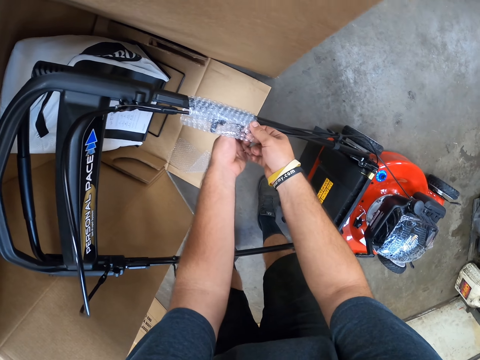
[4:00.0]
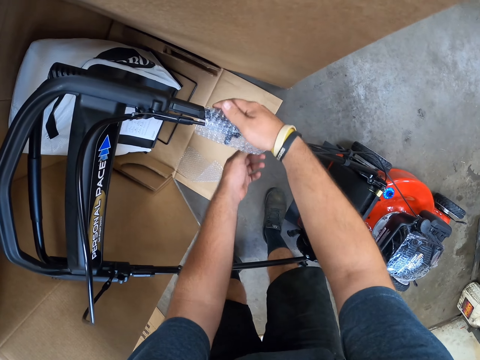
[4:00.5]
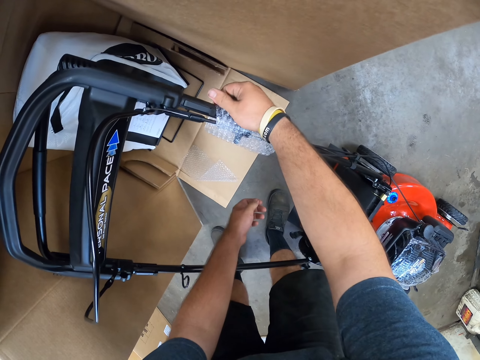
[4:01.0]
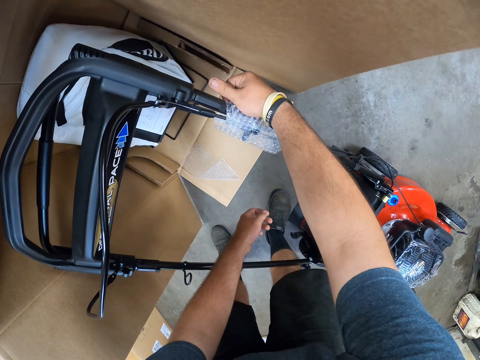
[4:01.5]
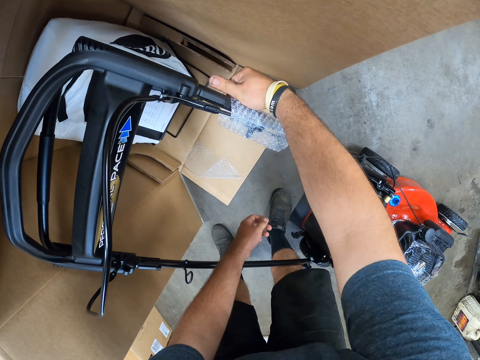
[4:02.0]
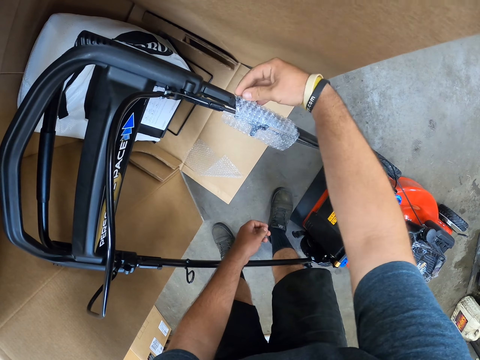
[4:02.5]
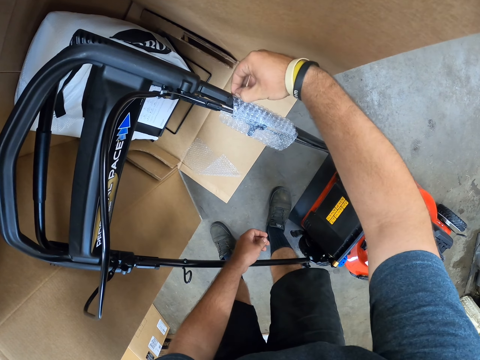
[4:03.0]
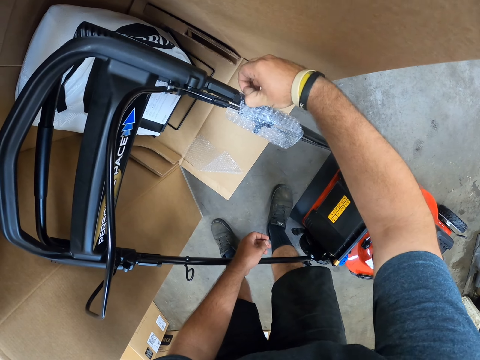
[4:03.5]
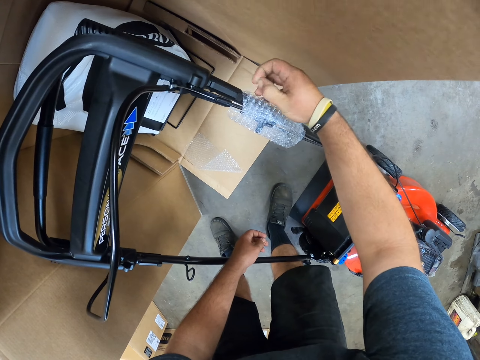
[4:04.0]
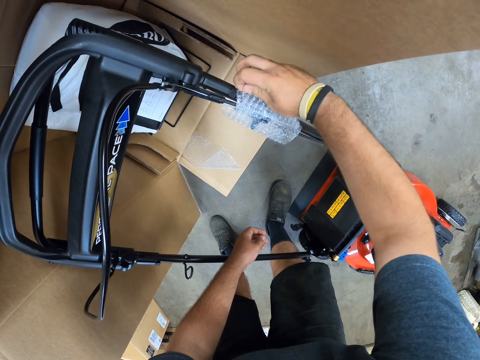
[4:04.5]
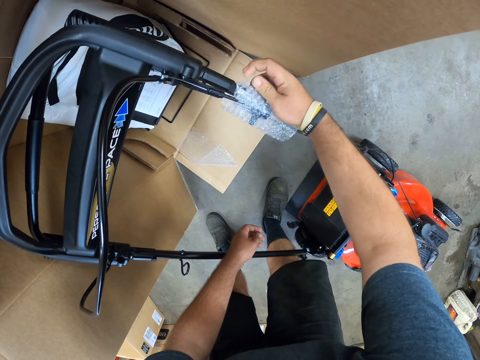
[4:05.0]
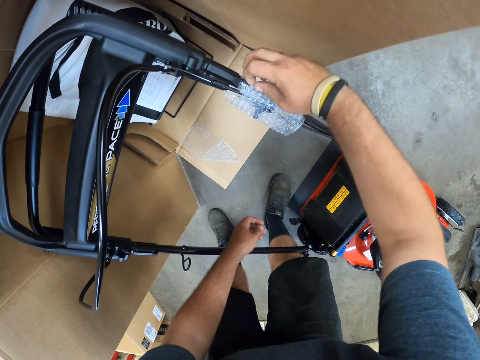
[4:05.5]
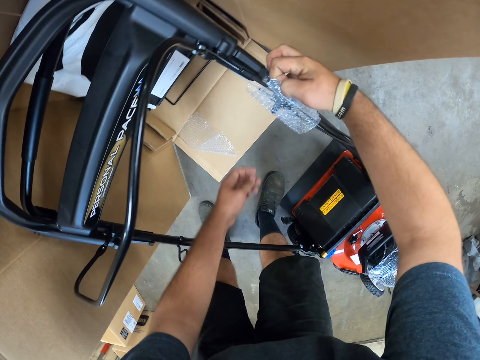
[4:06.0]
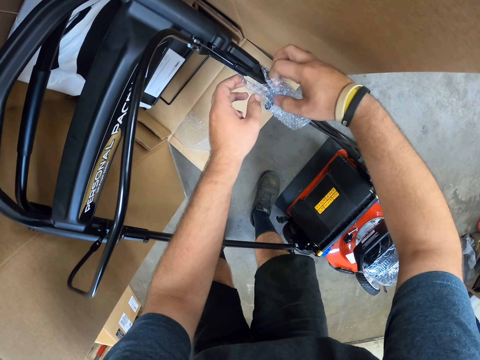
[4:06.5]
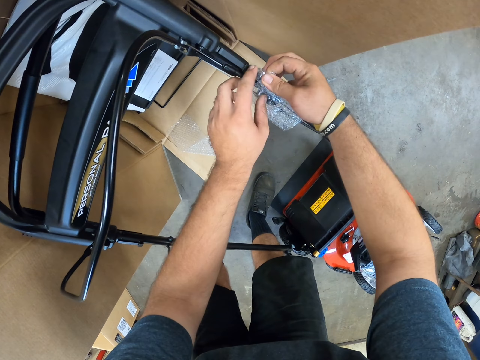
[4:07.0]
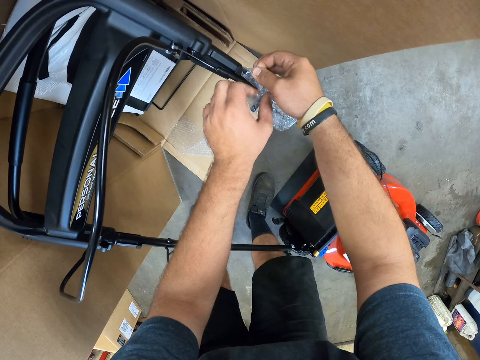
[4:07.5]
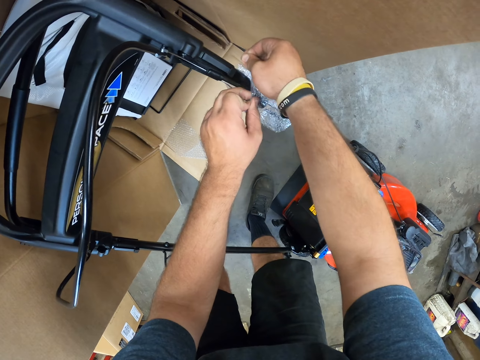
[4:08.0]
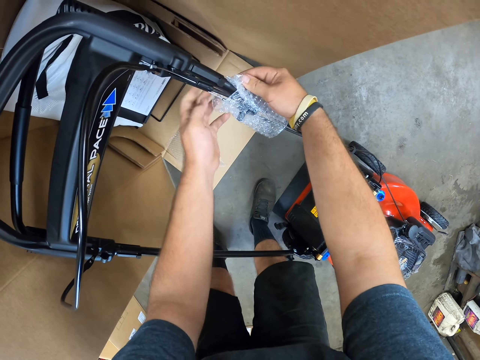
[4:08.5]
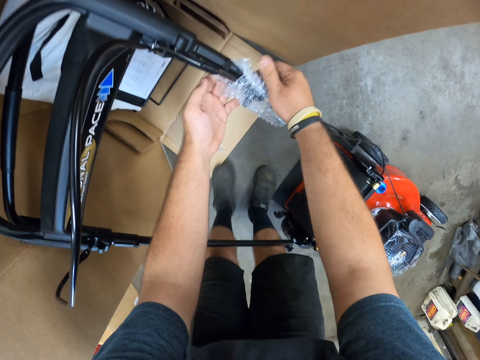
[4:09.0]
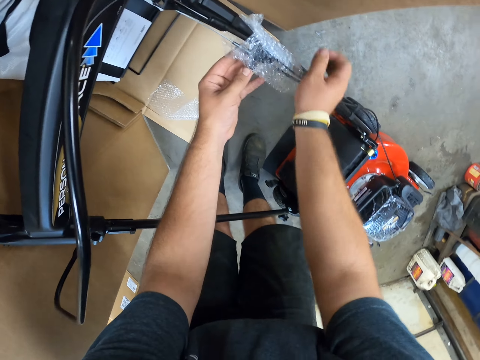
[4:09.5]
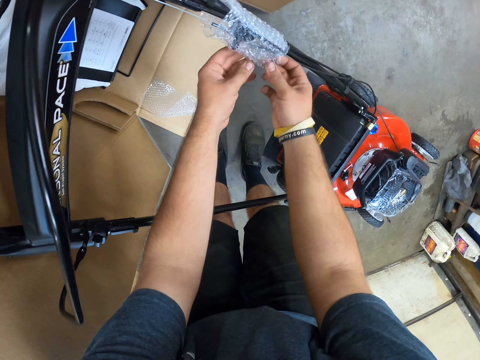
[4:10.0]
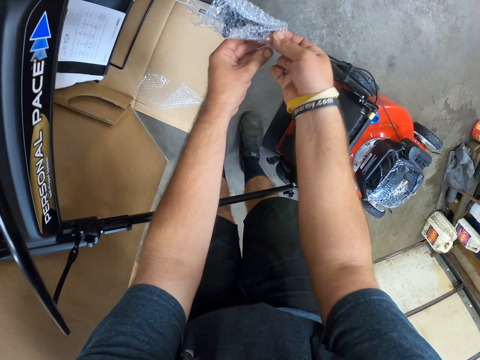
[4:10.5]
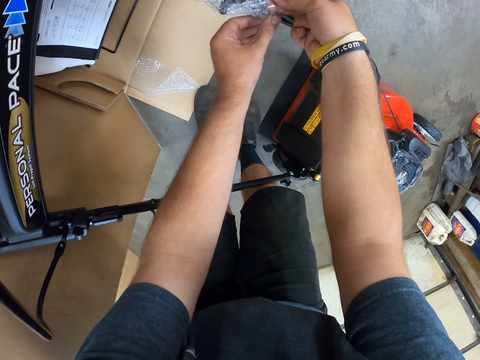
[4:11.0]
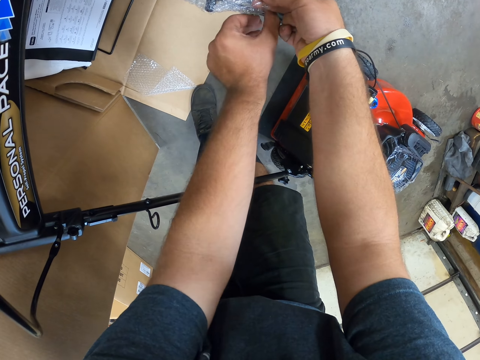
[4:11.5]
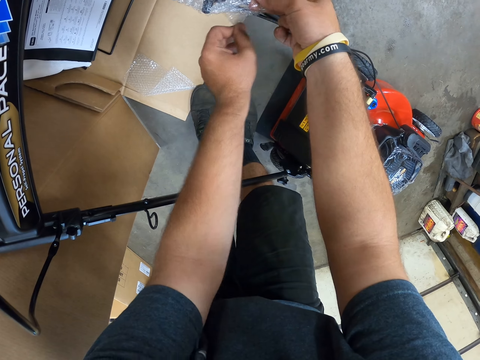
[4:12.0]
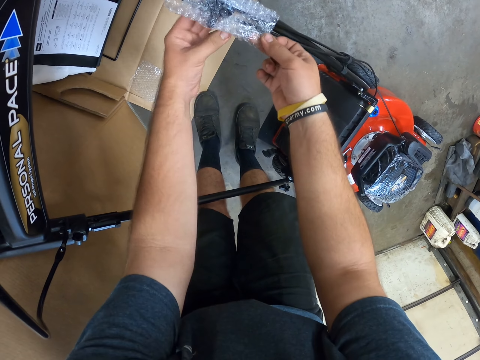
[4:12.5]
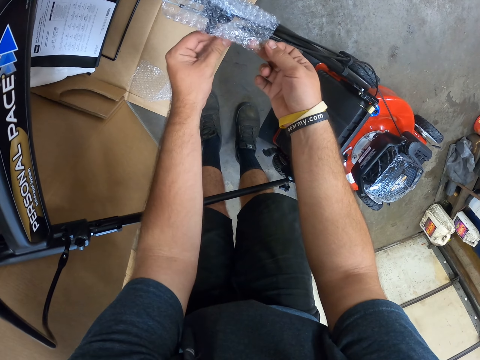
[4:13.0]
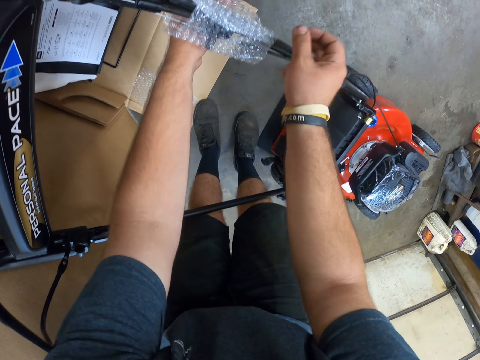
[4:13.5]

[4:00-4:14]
The camera wearer removes the wrap paper from the lawn mower. They open the paper on the lawn mower handle.

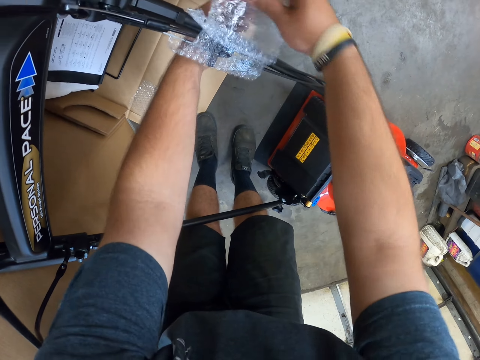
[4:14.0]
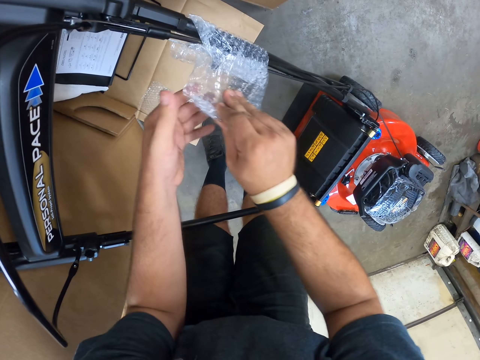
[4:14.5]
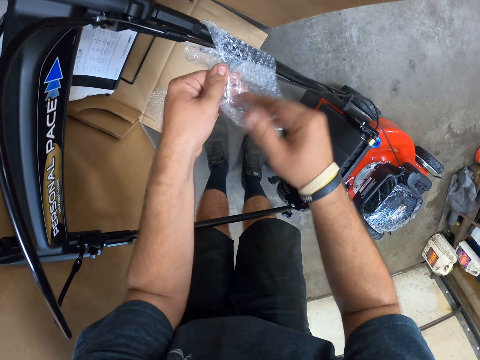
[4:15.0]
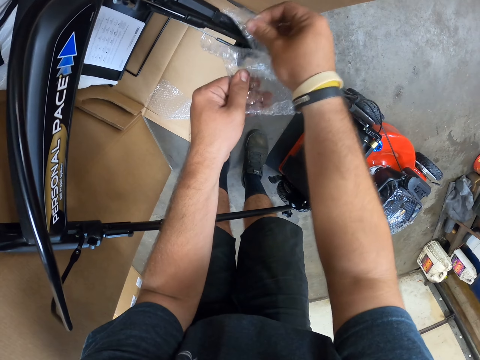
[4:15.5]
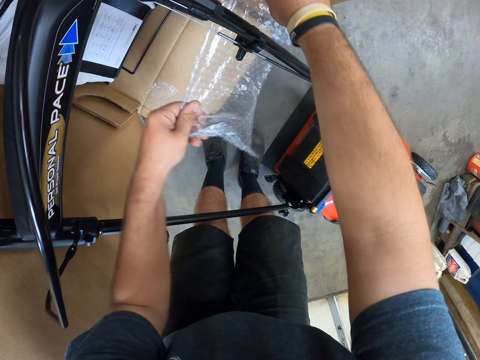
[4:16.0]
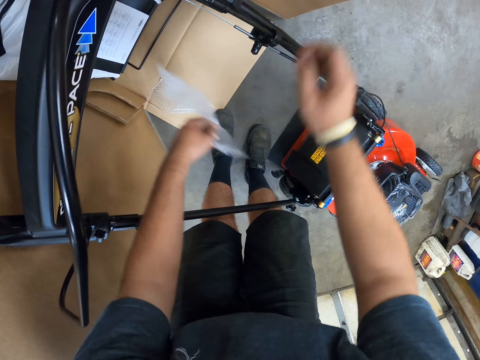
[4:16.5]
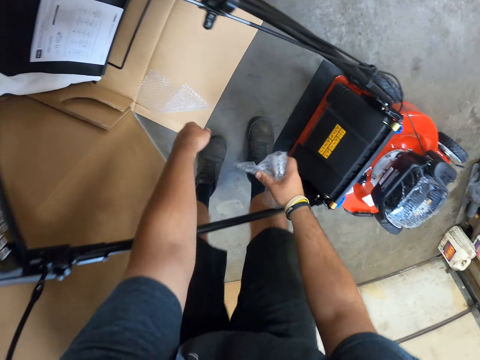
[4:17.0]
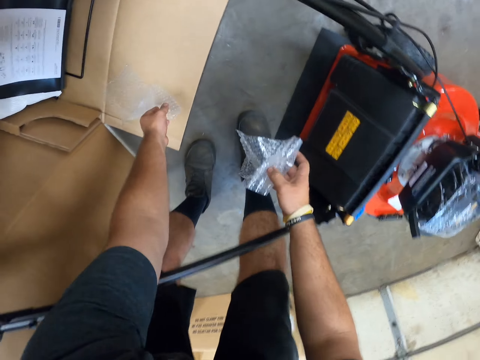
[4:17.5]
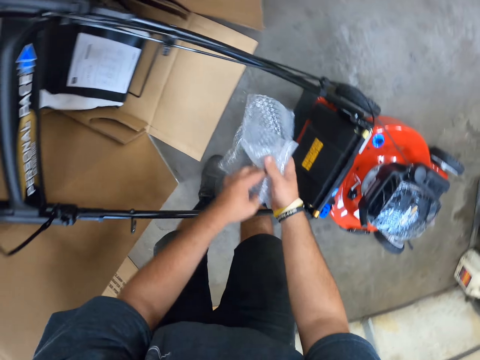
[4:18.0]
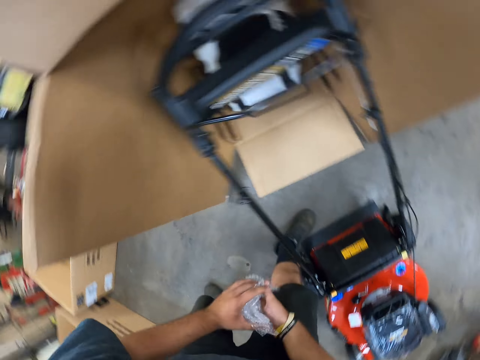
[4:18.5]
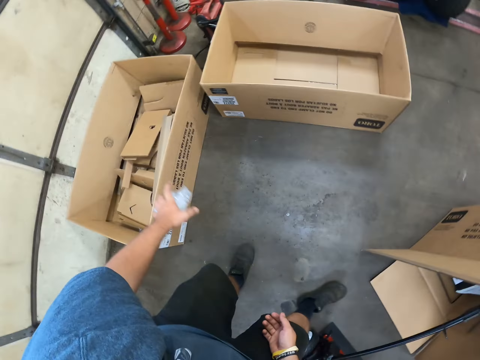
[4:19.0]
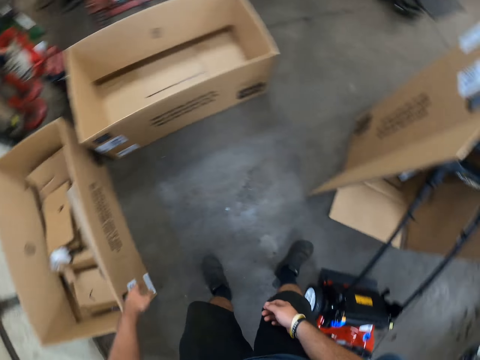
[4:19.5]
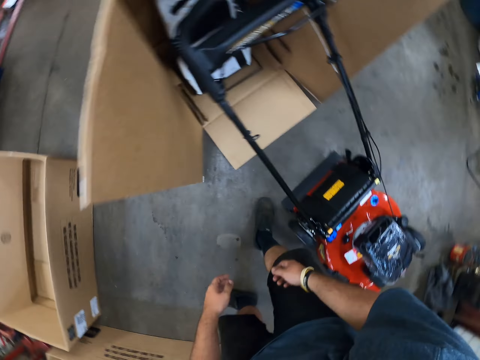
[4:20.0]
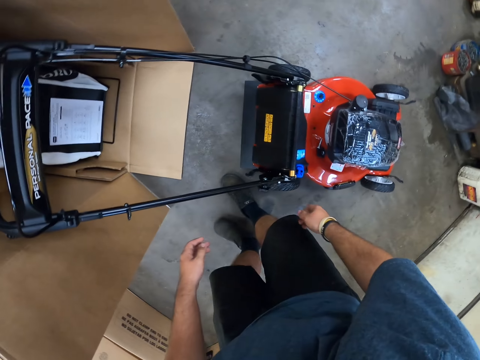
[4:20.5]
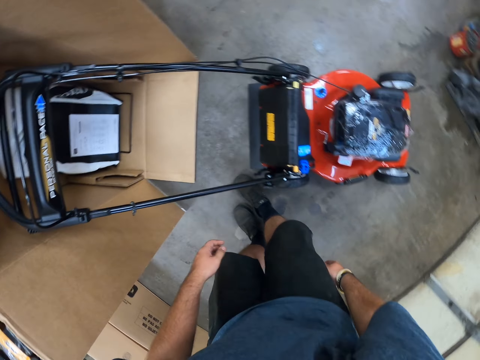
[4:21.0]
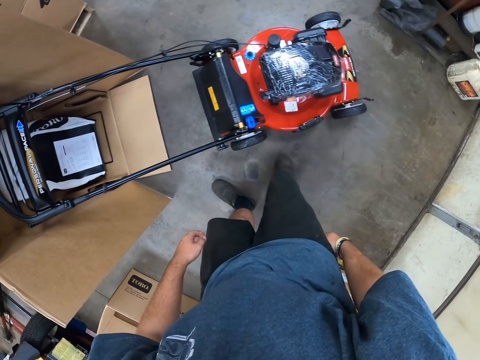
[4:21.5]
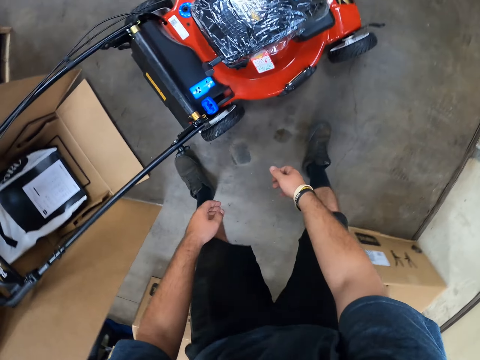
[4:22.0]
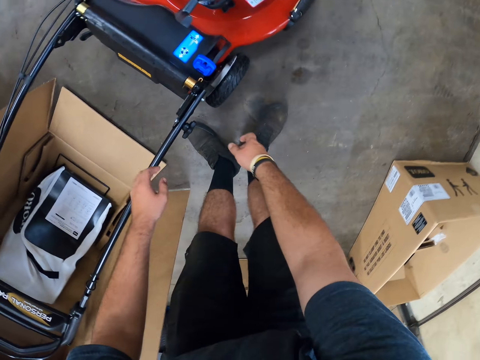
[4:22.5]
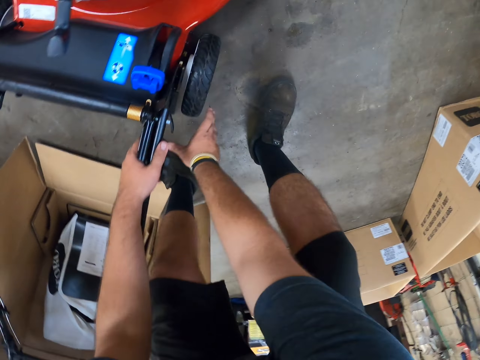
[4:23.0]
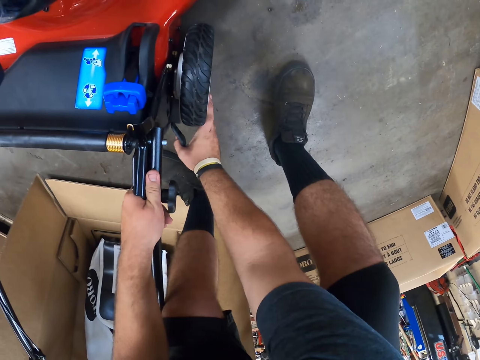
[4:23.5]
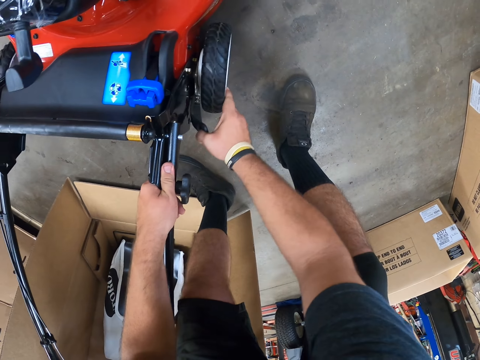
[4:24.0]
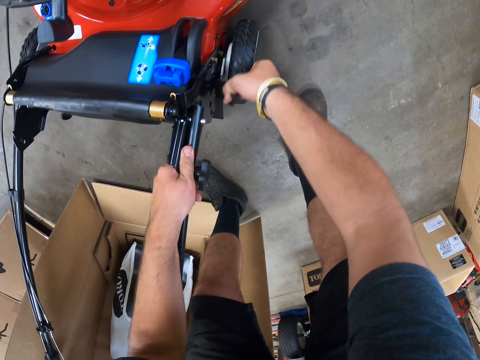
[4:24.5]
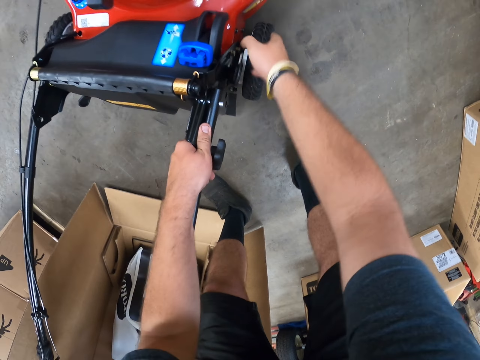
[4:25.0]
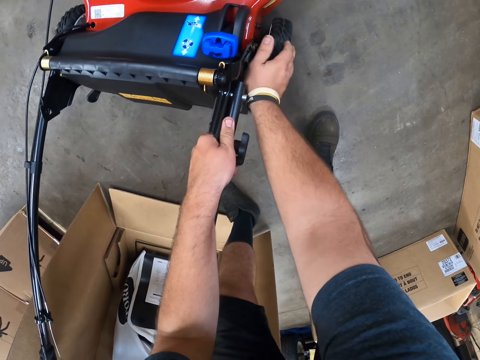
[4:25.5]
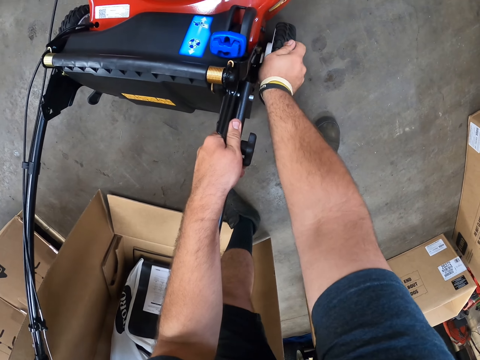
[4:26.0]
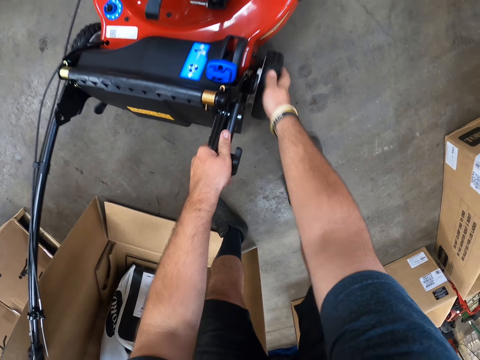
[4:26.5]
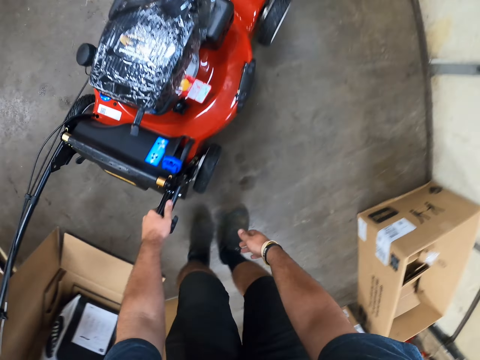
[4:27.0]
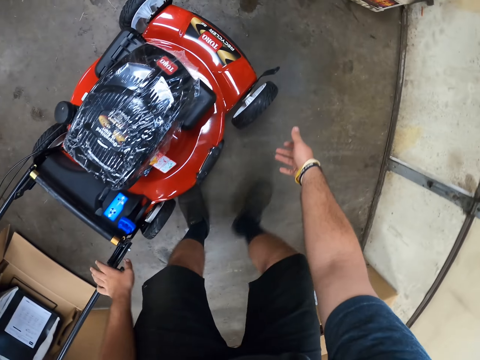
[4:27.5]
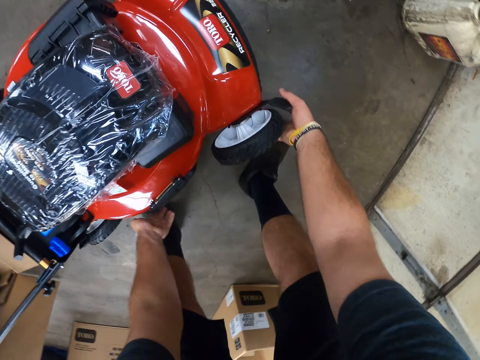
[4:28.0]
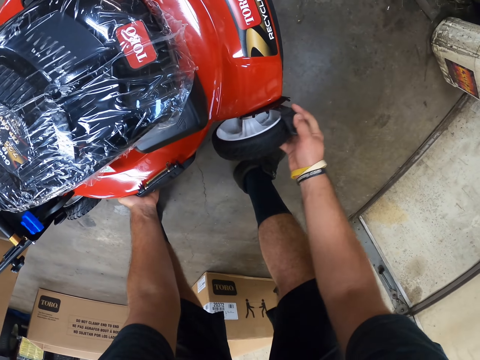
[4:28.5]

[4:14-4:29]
The camera wearer holds the wrap paper. They pick up another paper on a box. They throw the papers in the box. They look around. They rotate the lawn mower wheel. They walk around. They rotate the lawn mower wheel.
